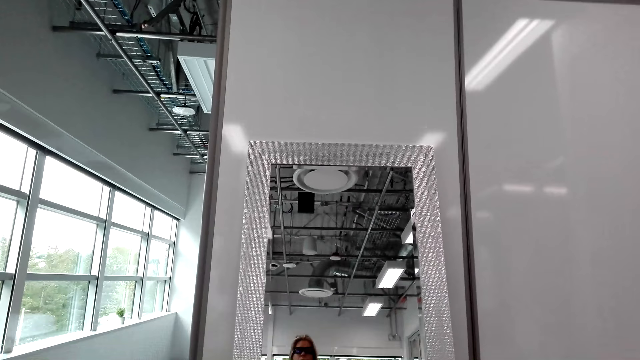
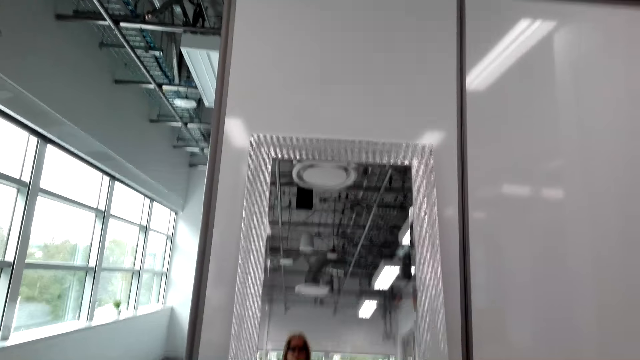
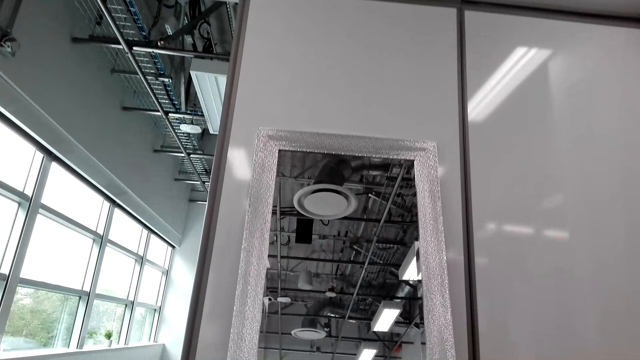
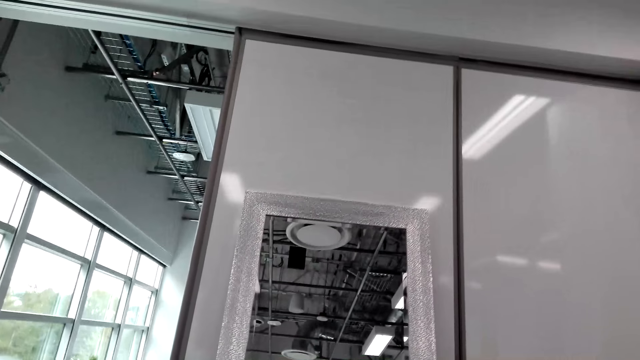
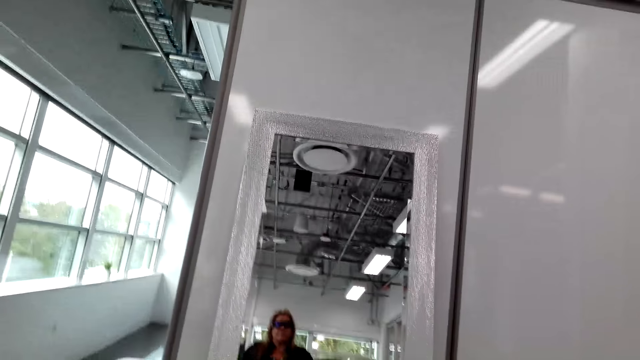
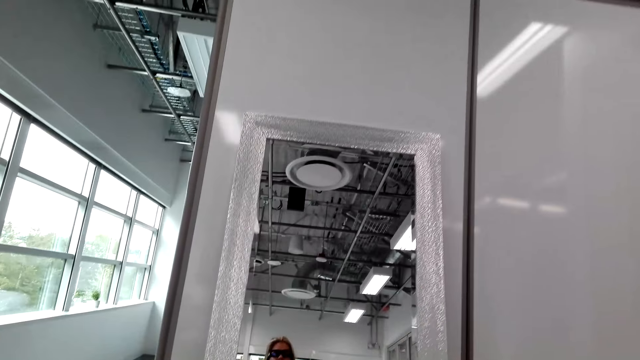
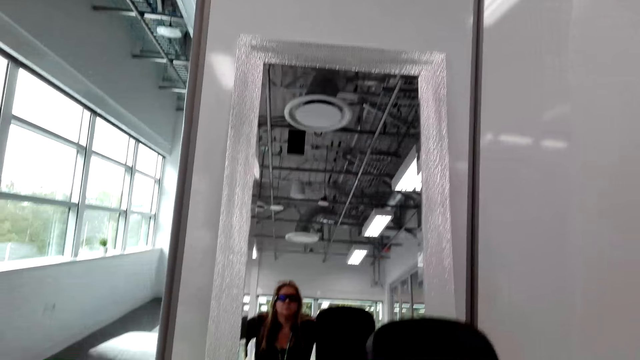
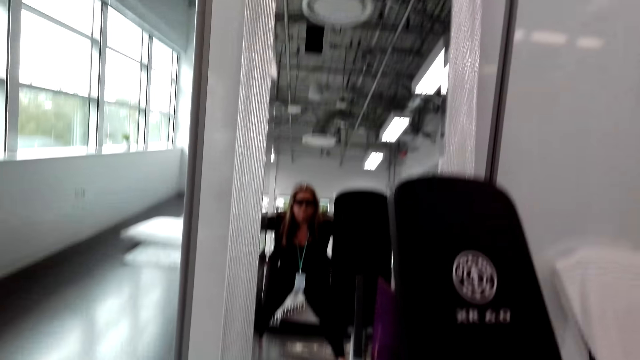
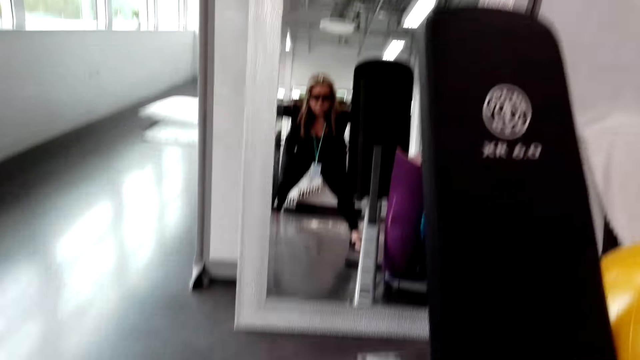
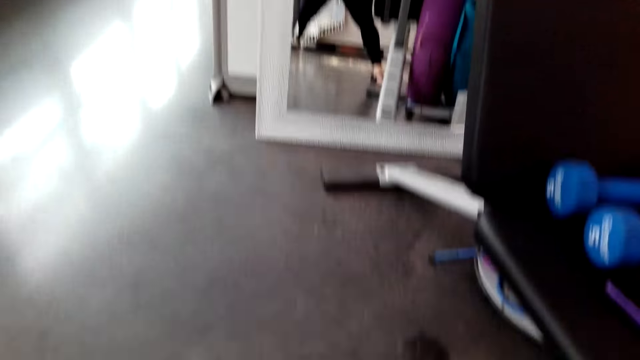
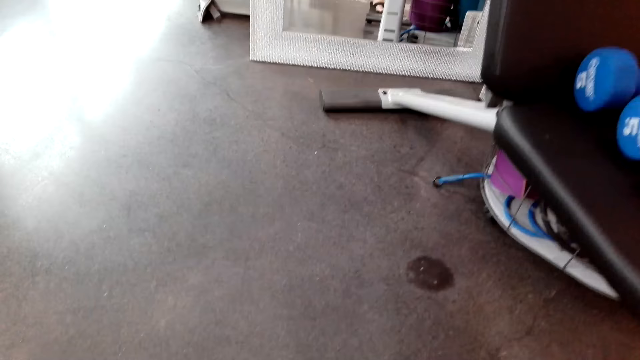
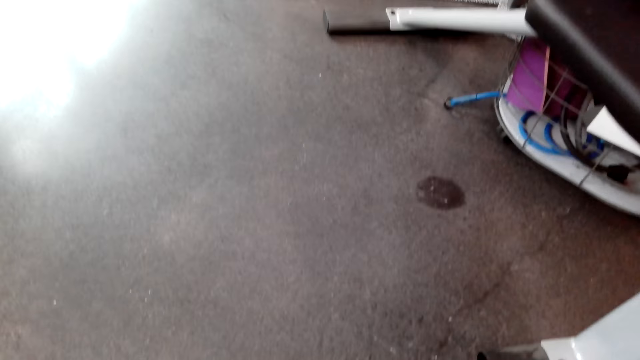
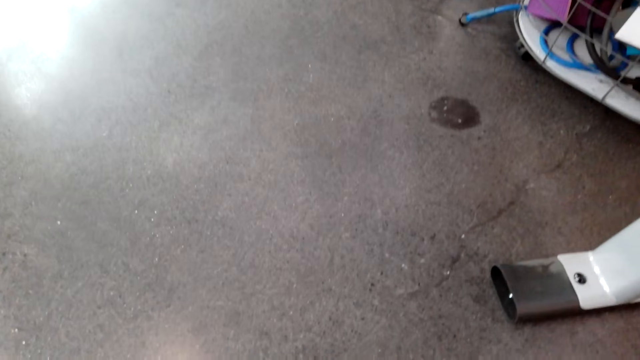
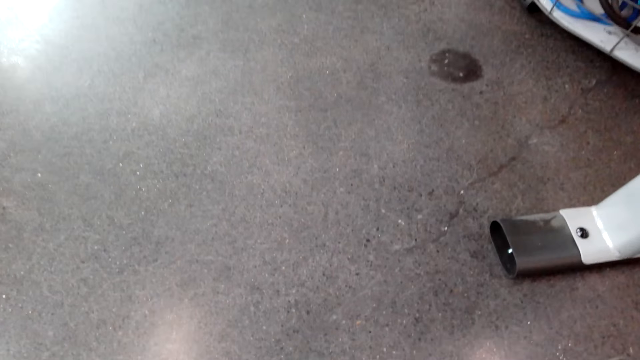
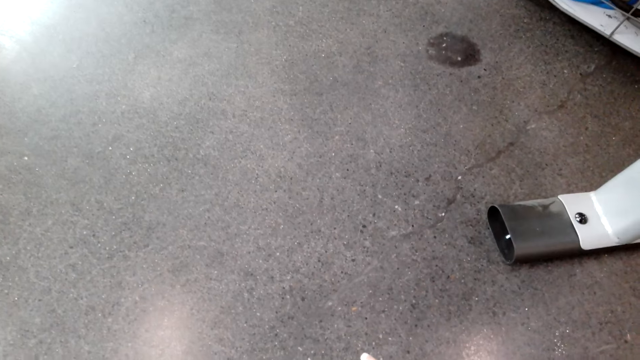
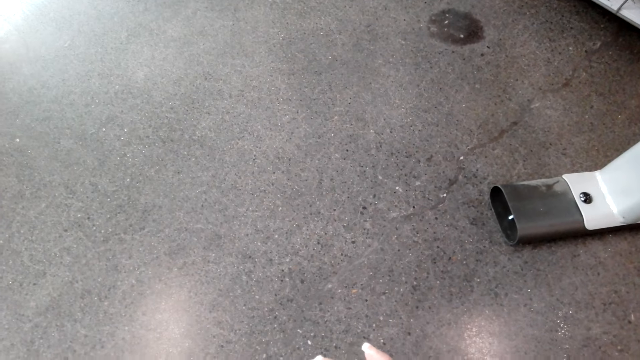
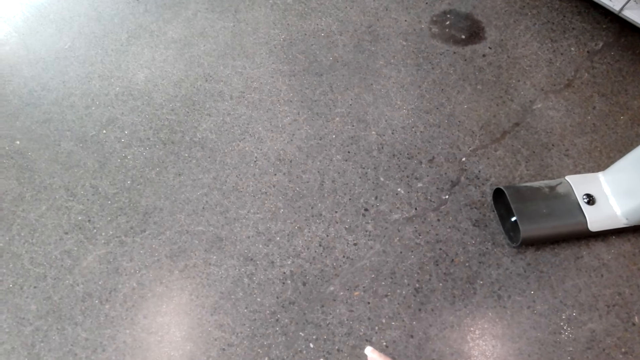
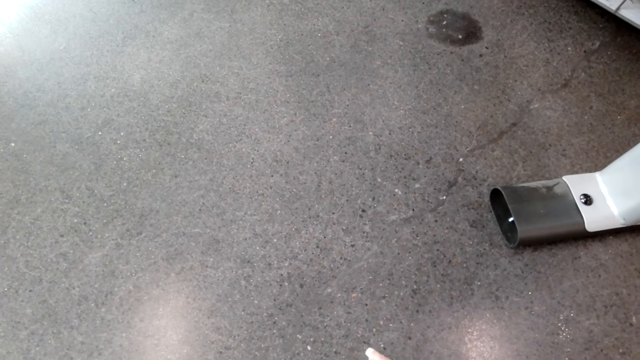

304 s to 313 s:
The camera wearer bends down. They look at the floor.

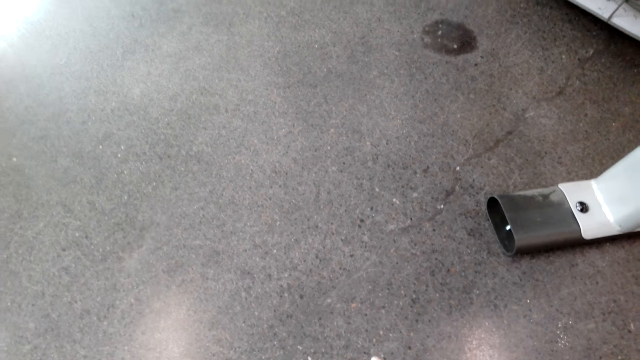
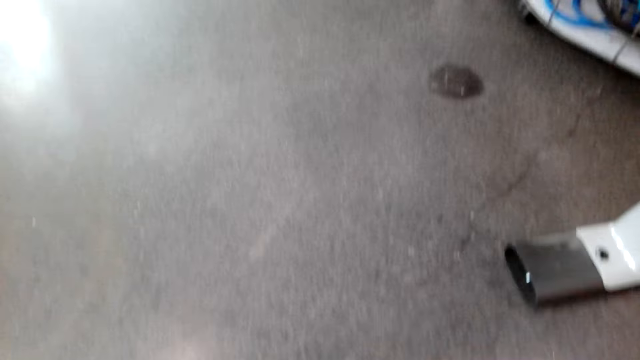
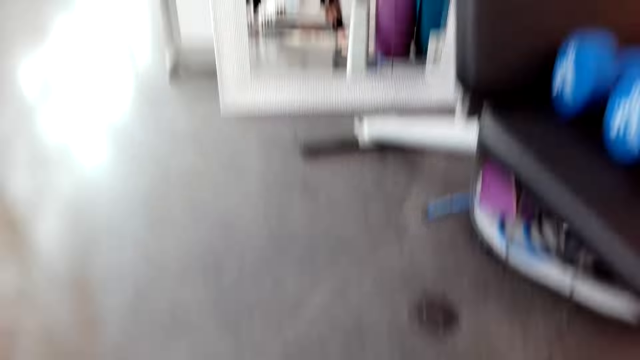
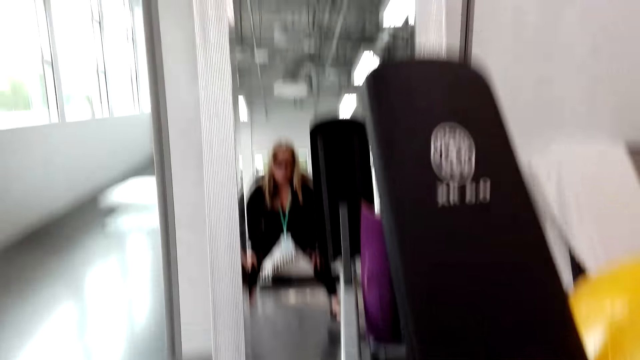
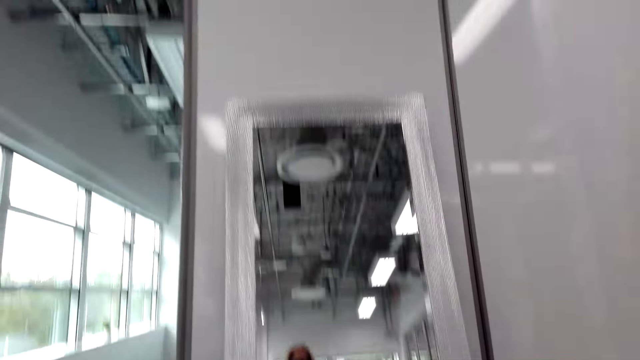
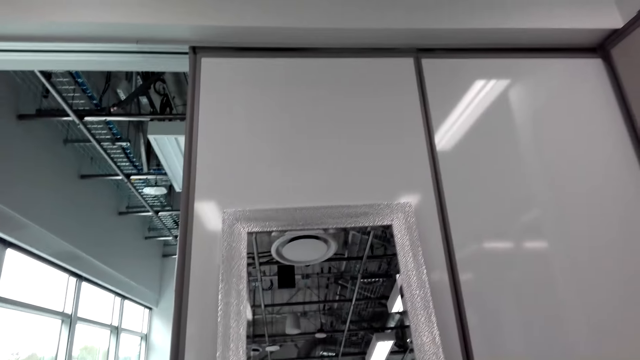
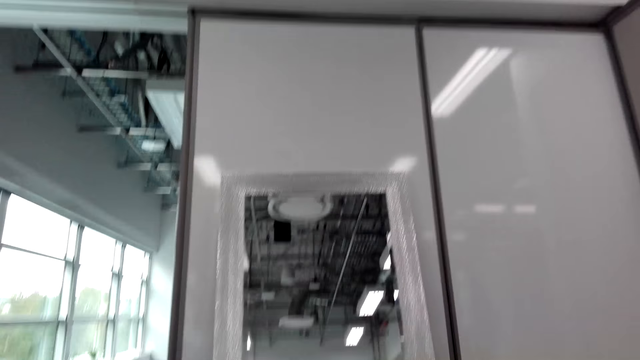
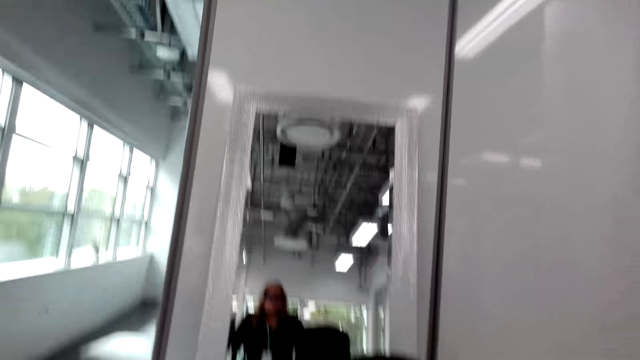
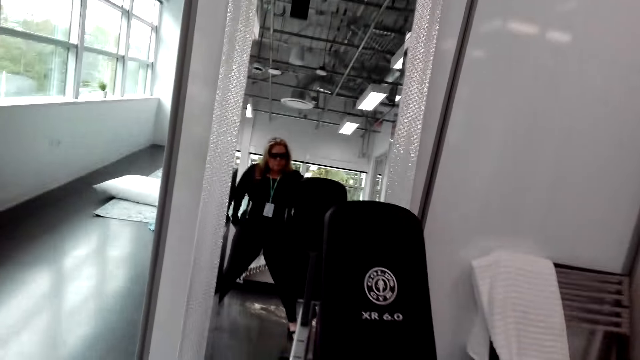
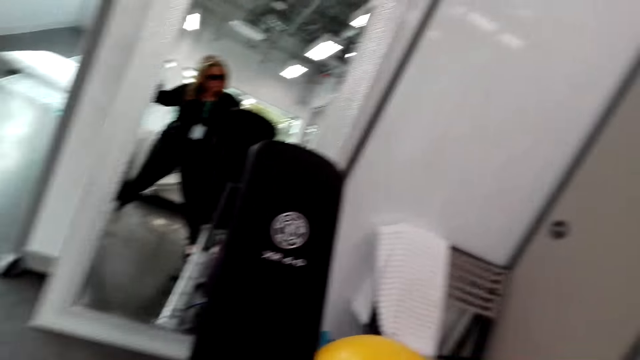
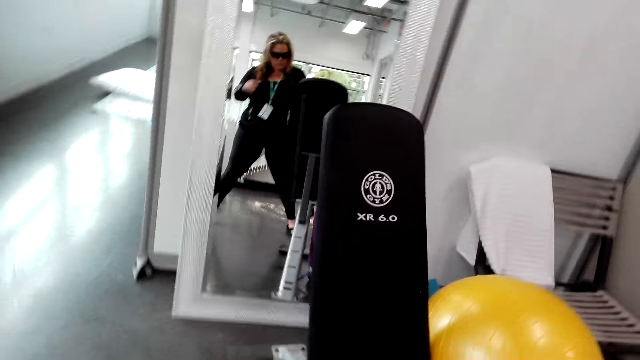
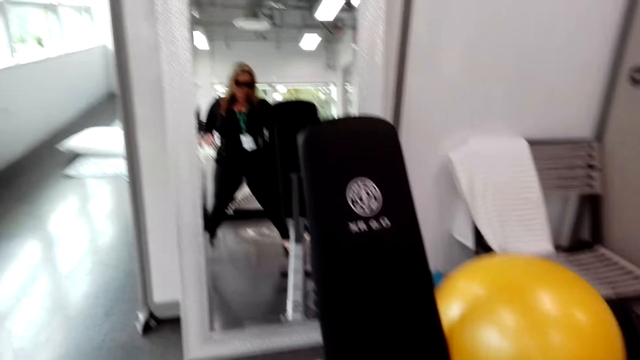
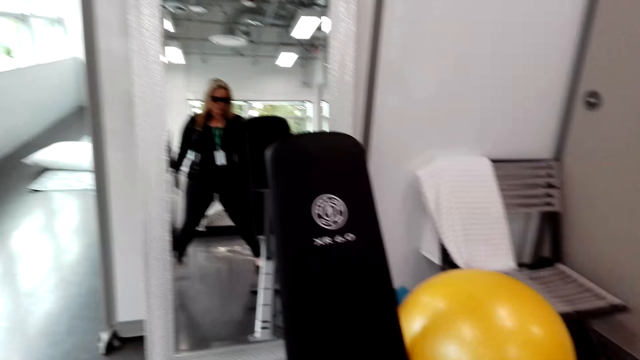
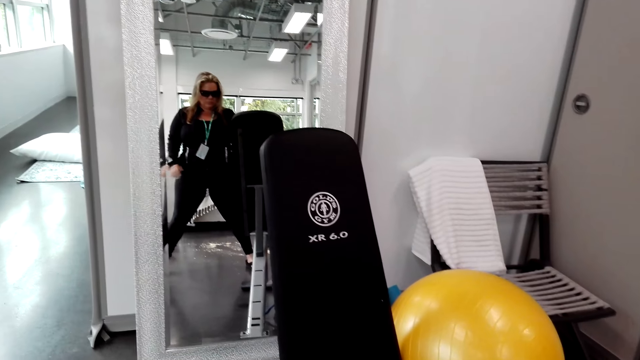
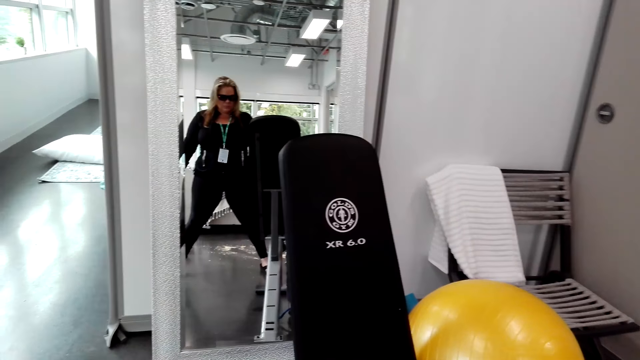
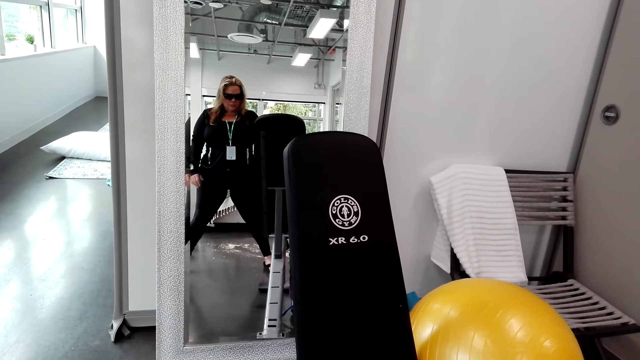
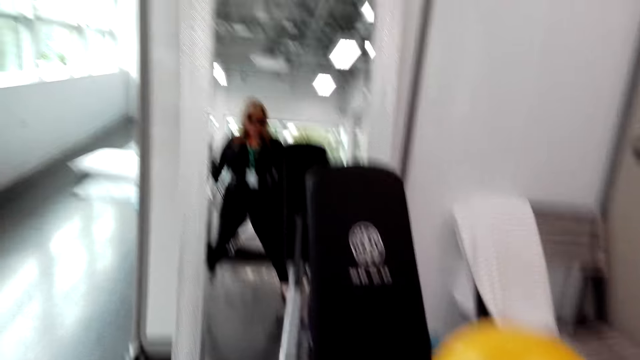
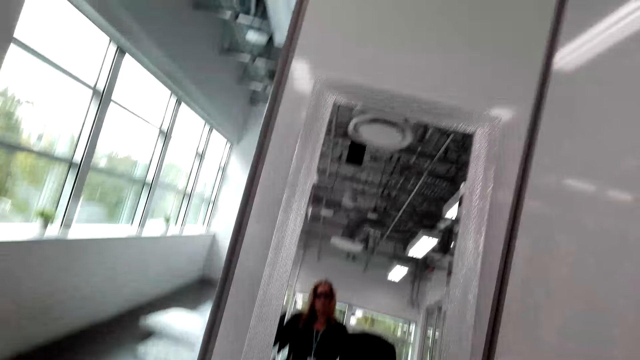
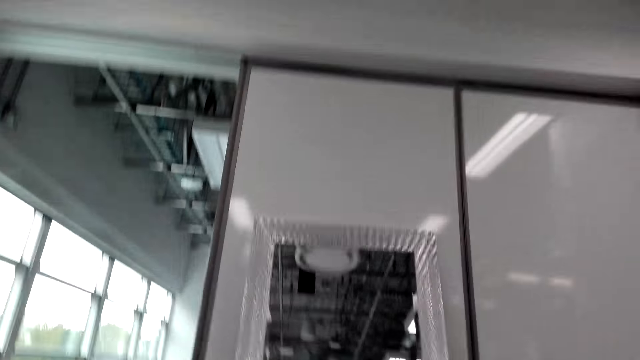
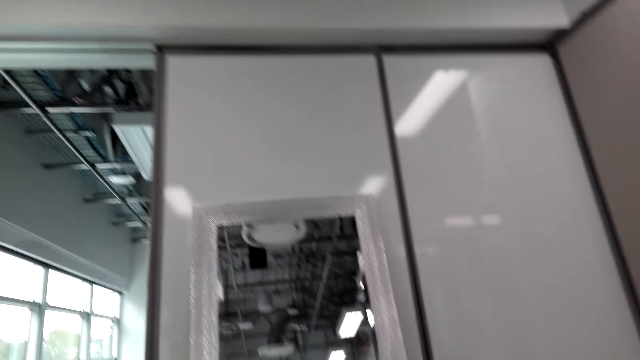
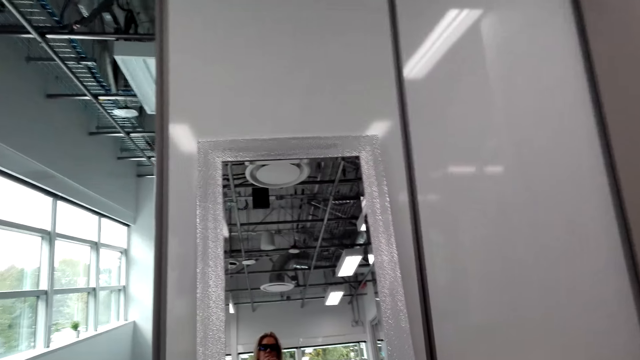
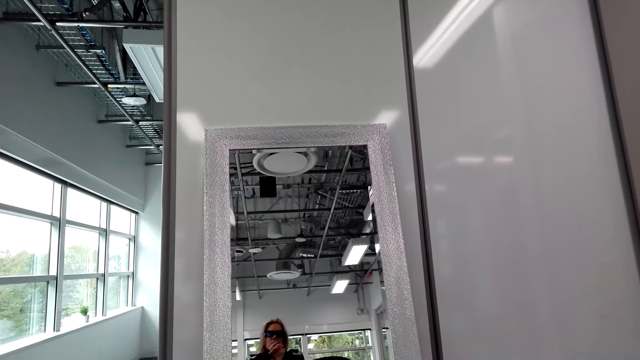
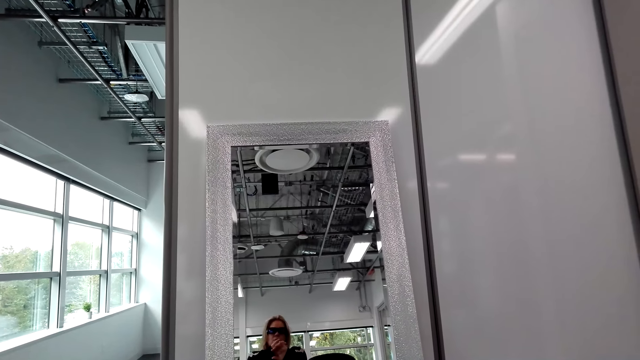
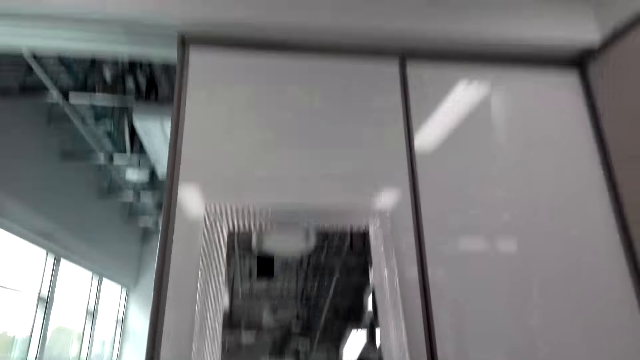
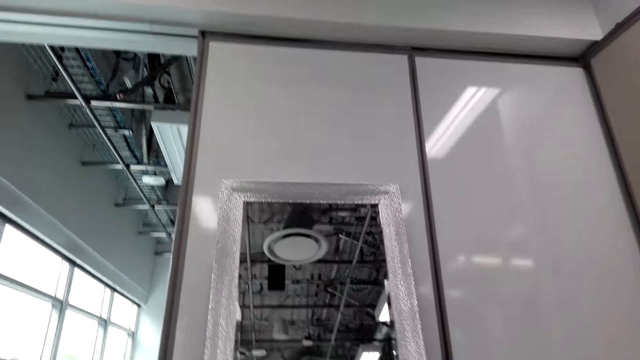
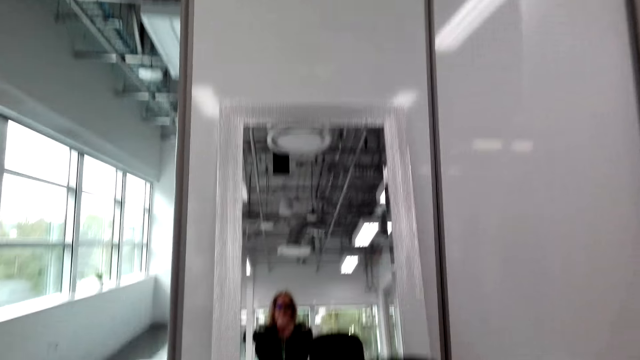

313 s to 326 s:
The camera wearer lifts the right hand. They look at the mirror. They stand up. They look at the mirror. They lift both hands. They look at the mirror. They shake both hands. They lift both hands. They look at the mirror. They look around. They look at the mirror. They look around.
